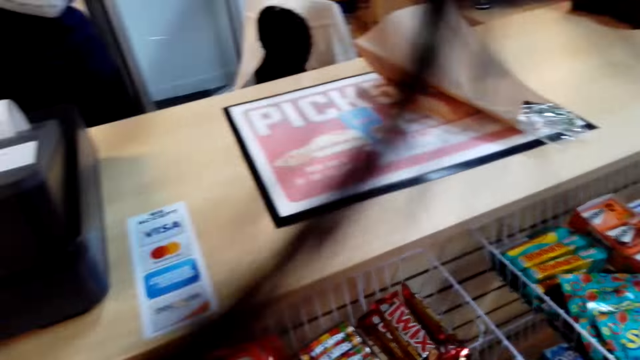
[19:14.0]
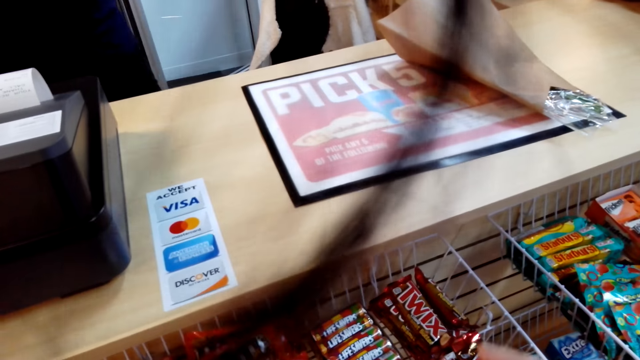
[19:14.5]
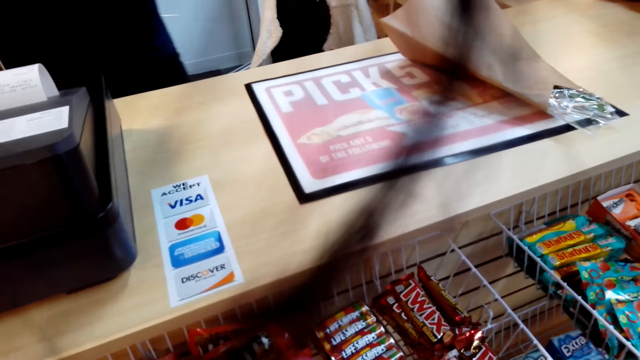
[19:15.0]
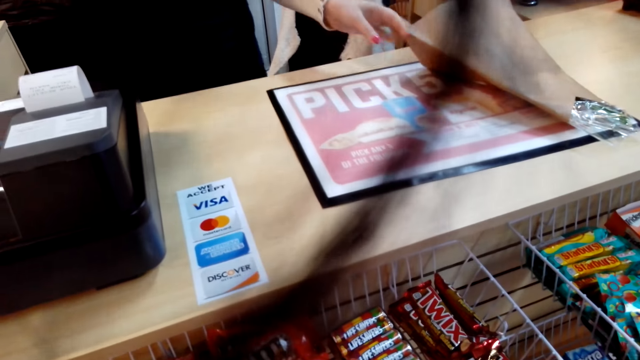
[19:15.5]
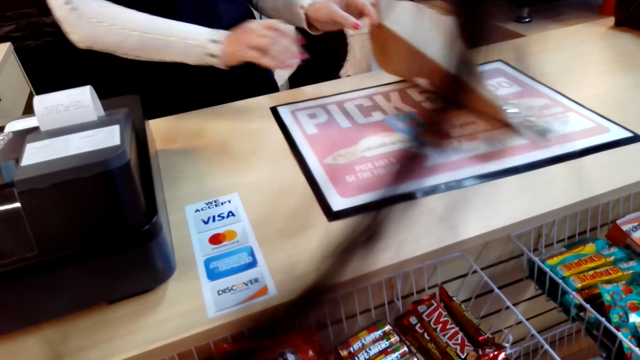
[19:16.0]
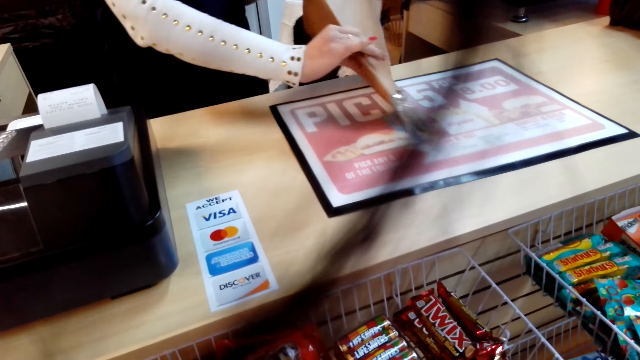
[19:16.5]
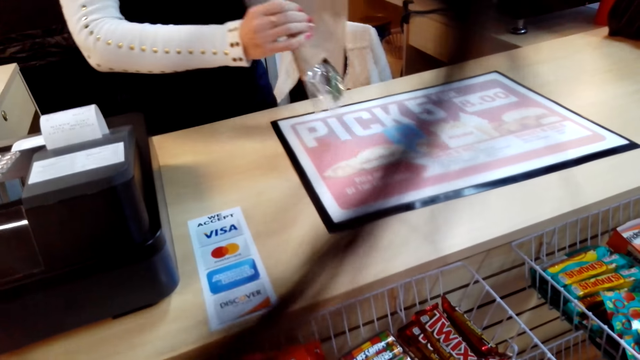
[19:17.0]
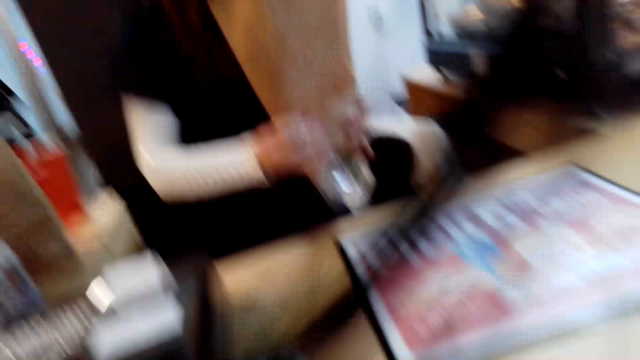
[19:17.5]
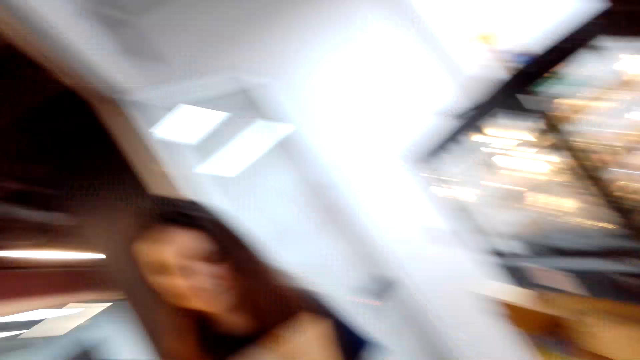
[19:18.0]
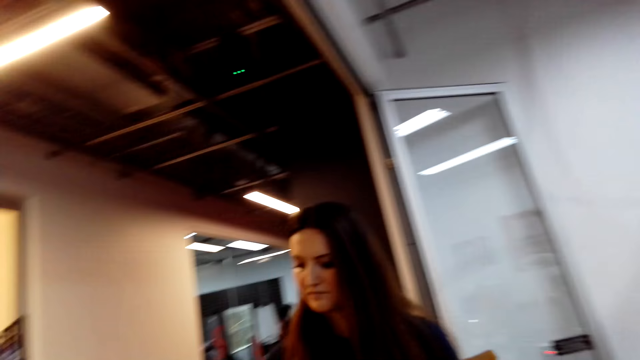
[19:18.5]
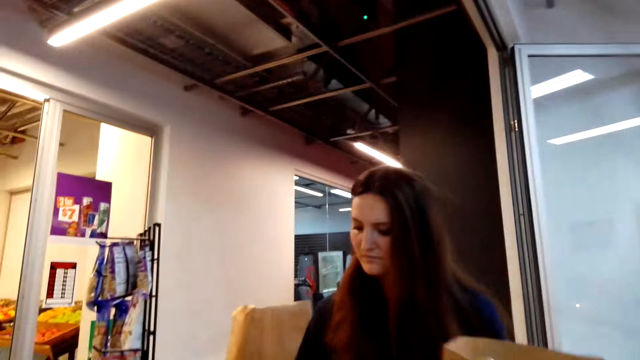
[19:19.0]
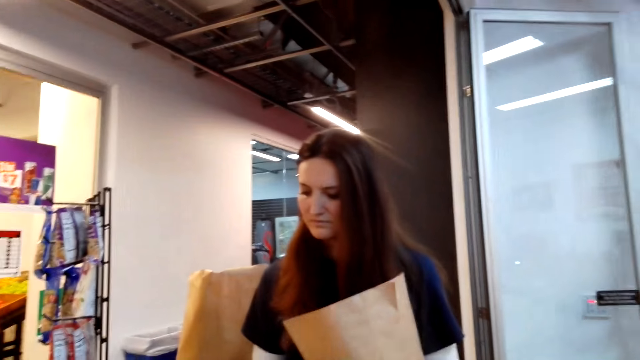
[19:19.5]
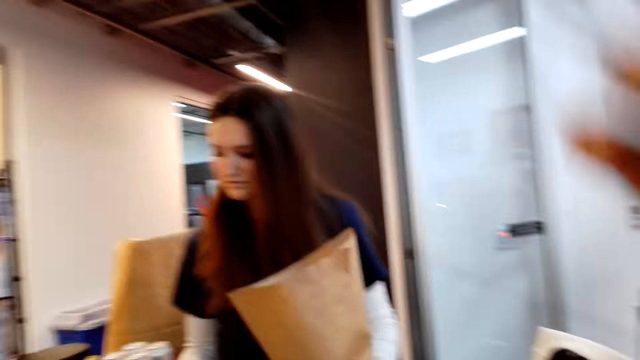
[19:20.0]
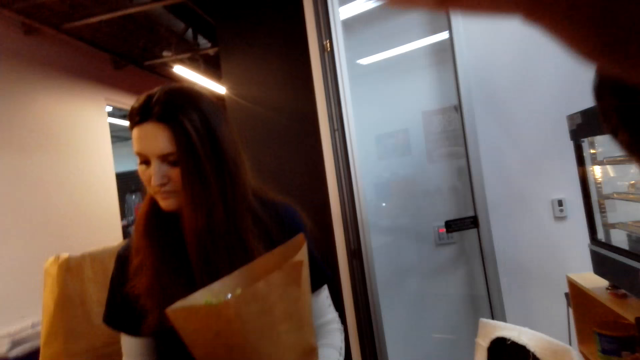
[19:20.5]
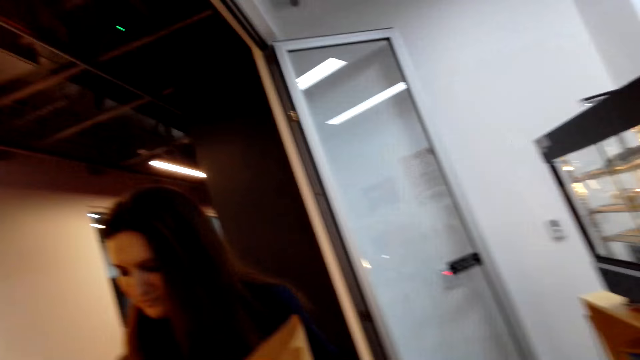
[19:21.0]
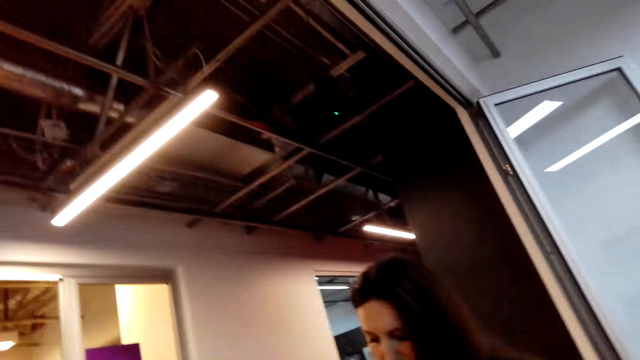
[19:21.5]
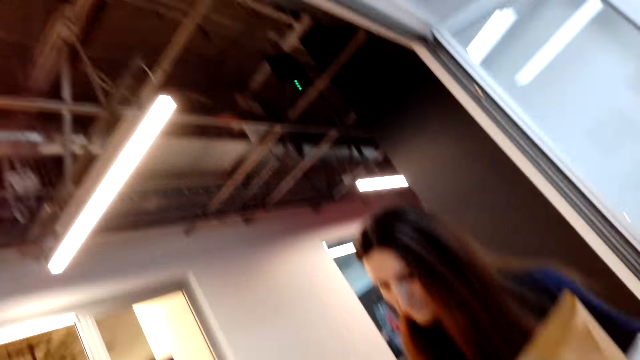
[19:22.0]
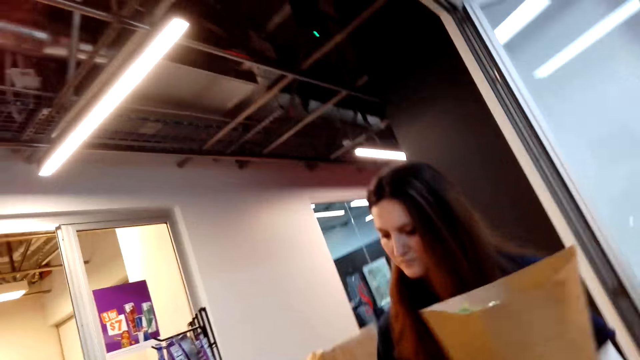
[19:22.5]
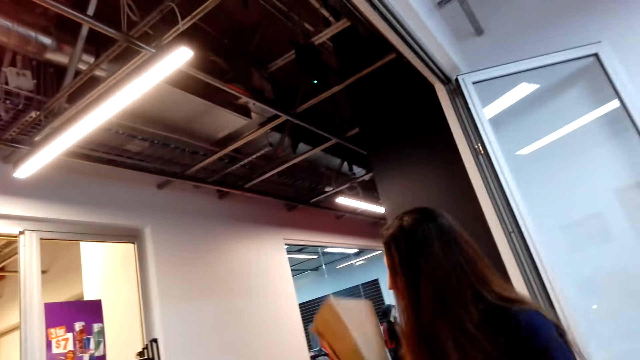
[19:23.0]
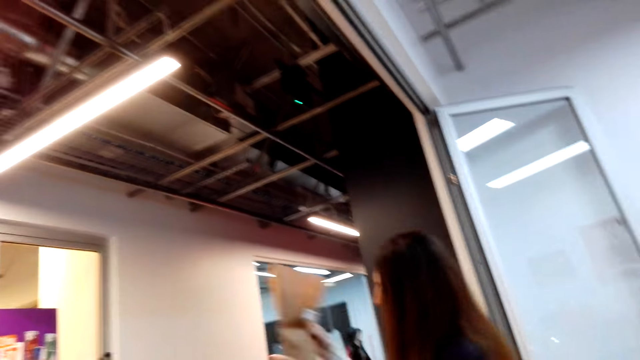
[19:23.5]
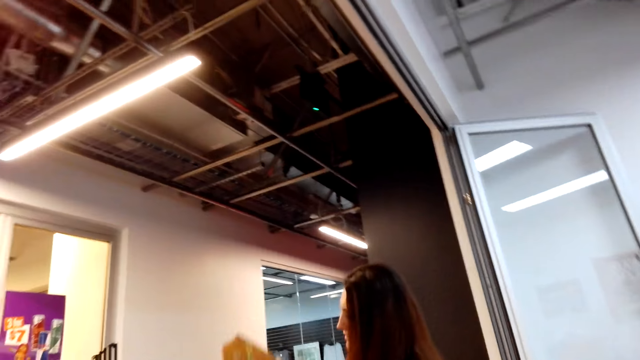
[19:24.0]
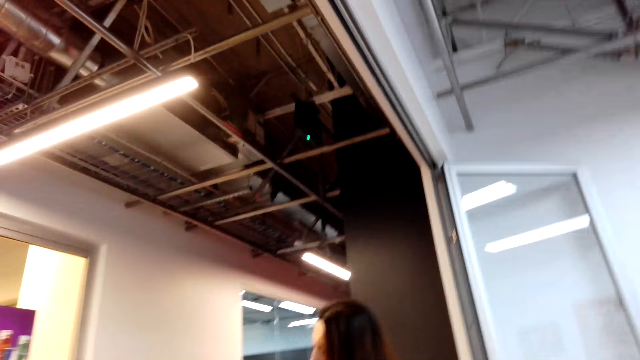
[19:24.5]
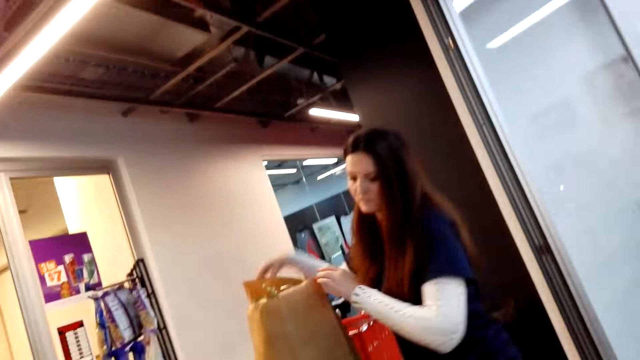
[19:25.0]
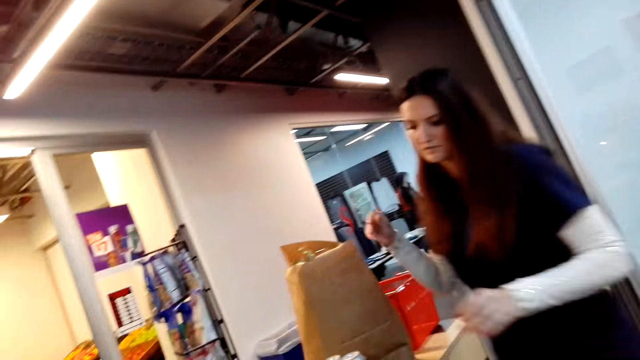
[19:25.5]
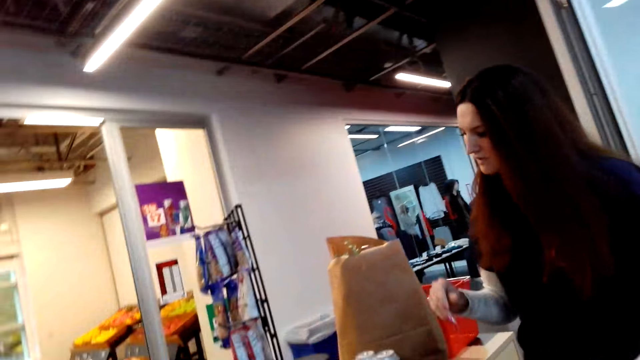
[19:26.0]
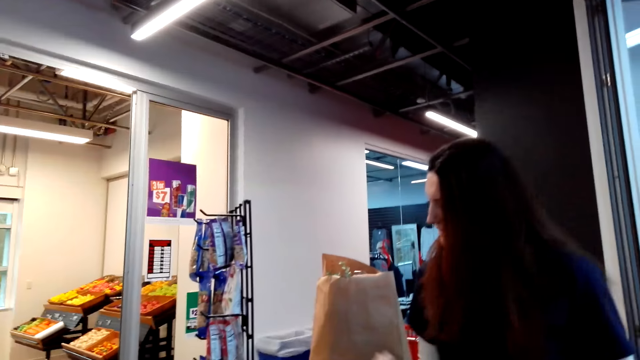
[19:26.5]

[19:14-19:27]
A woman picks the paper bag or paper packet. The woman picks the flowers. The woman presses the cash register. The woman puts the flower in the paper packet. The woman places the paper bag in the shopping bag.

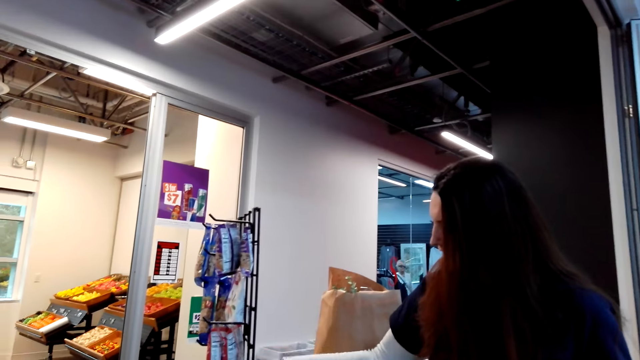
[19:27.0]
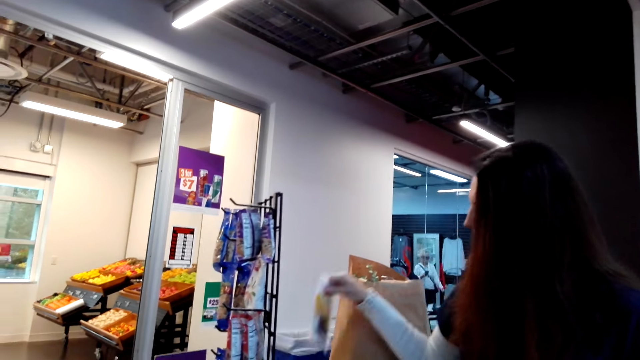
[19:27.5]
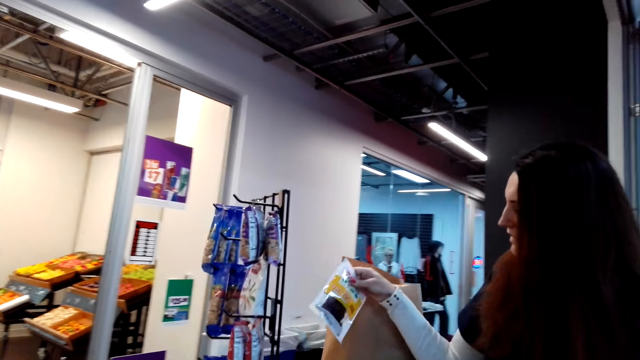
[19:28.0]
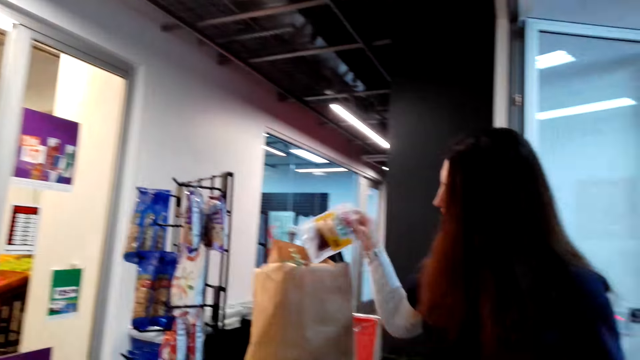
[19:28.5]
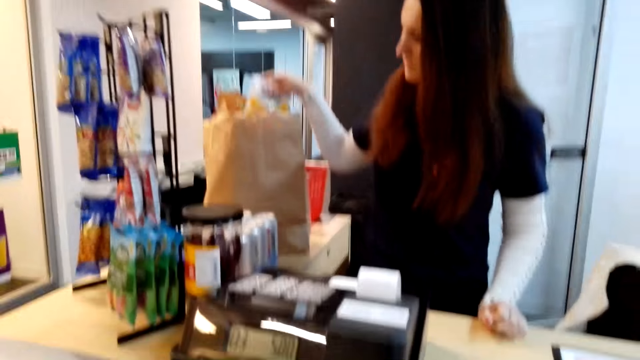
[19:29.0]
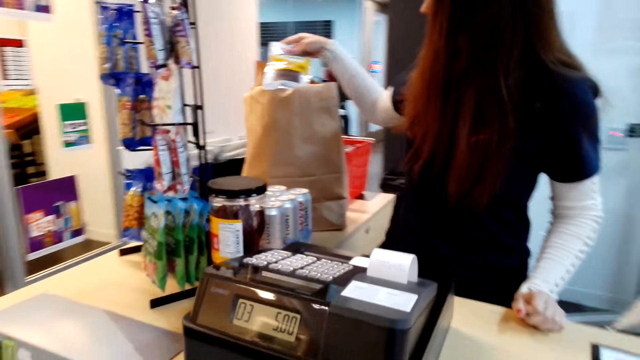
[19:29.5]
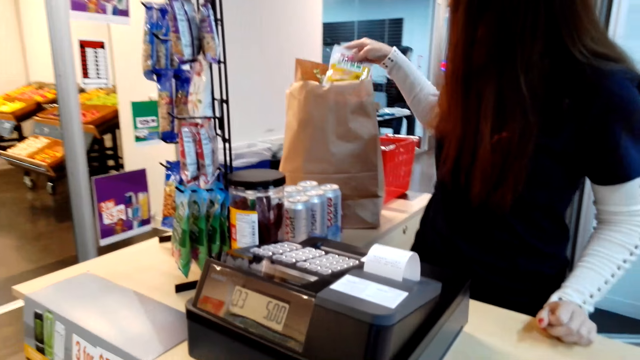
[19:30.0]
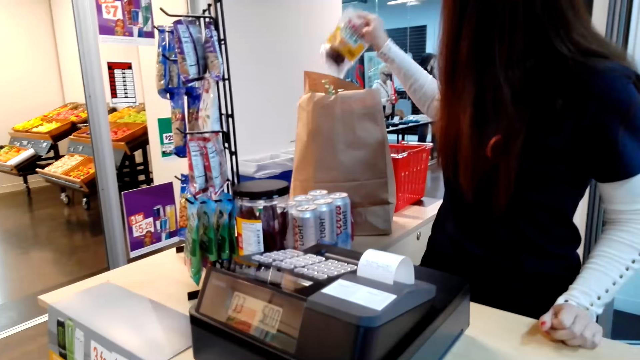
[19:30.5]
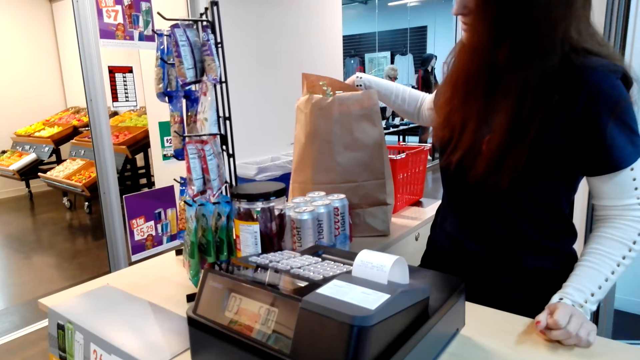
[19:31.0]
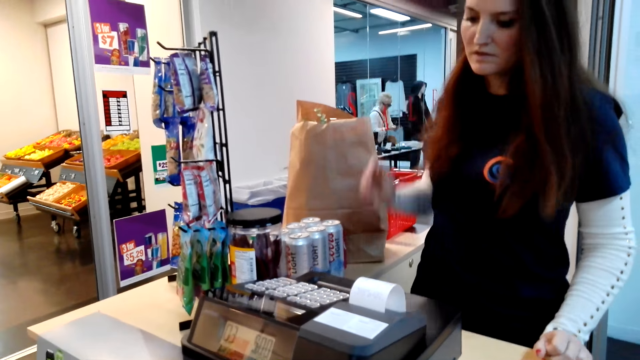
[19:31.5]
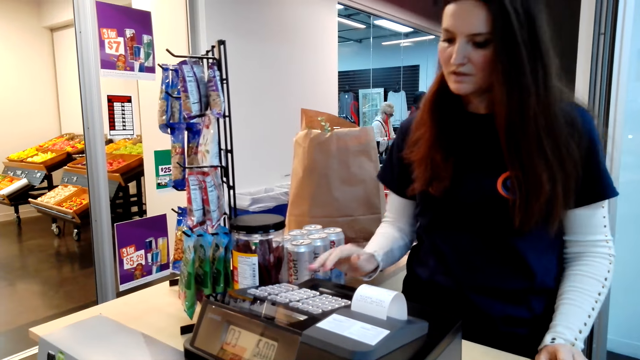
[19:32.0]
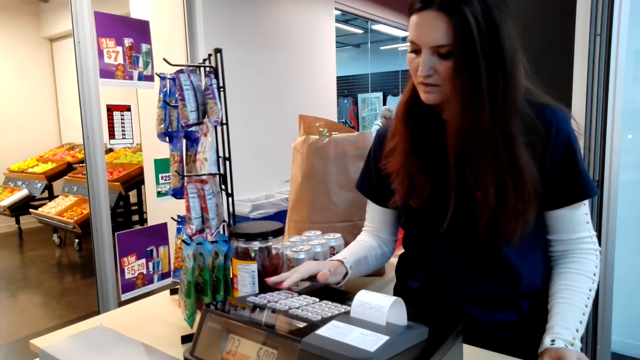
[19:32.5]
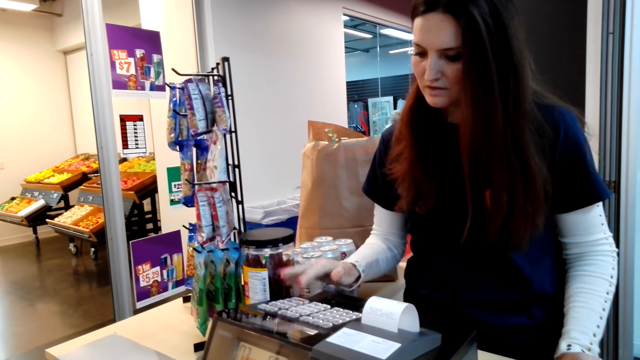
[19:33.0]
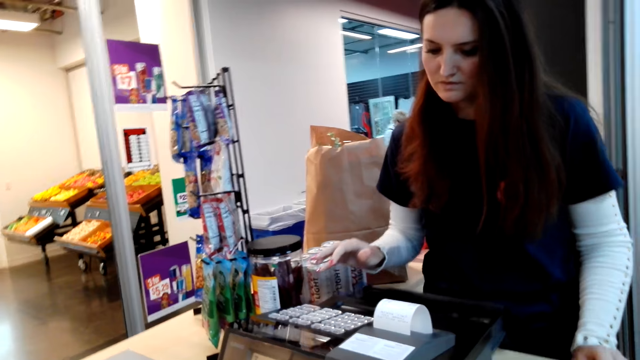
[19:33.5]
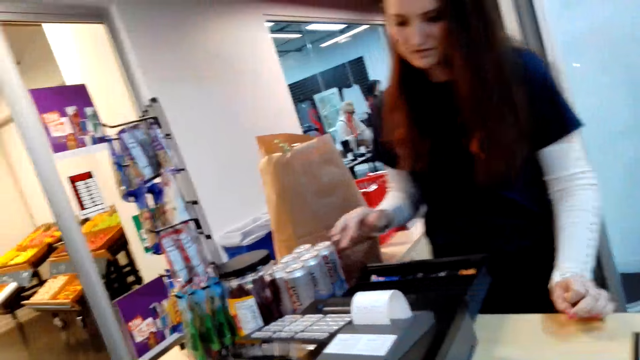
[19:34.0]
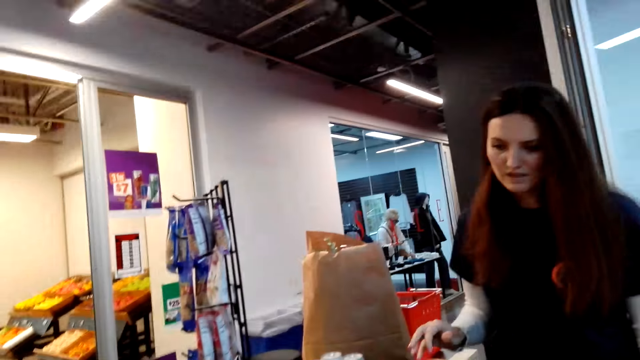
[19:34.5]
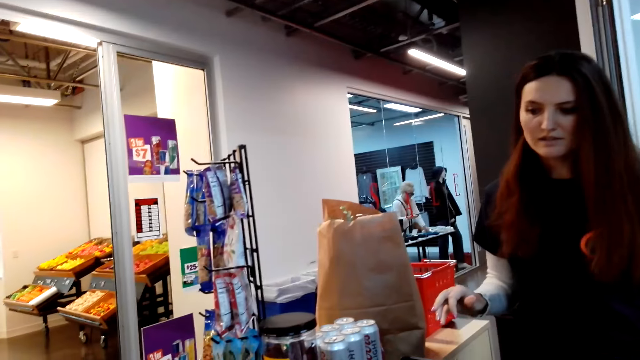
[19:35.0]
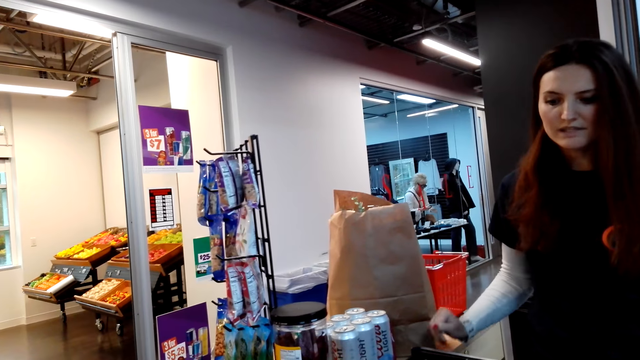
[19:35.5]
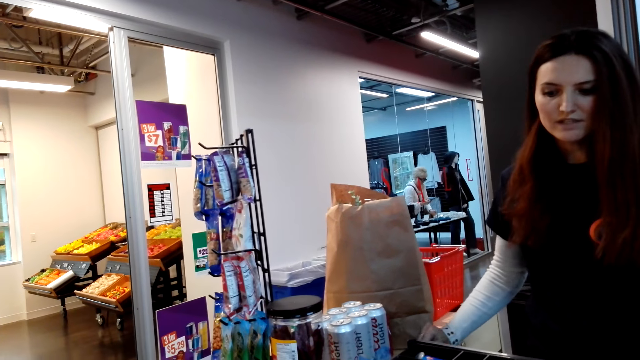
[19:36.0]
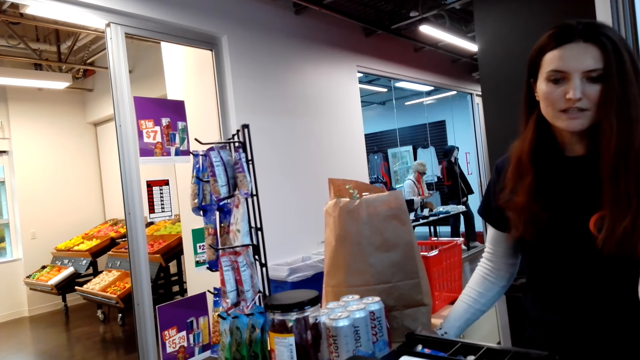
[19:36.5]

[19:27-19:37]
The camera wearer picks the packet. The woman picks something and places the packet in the paper bag. The woman types on the cashier machine and talks in the store.
